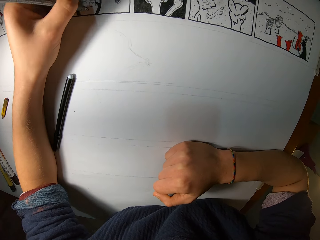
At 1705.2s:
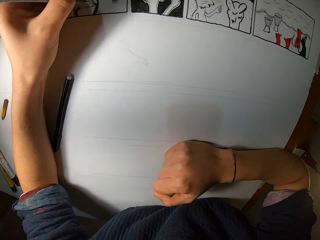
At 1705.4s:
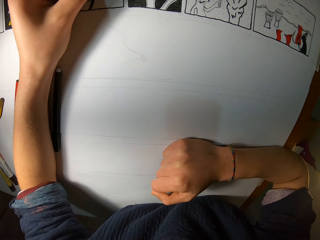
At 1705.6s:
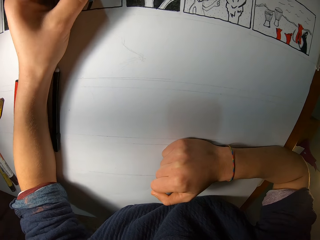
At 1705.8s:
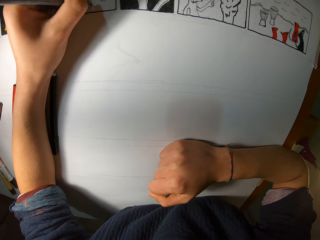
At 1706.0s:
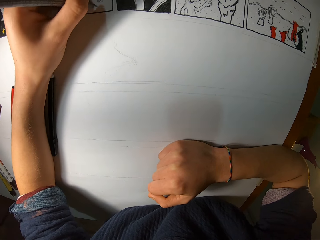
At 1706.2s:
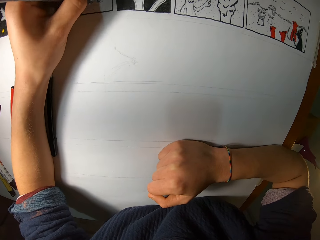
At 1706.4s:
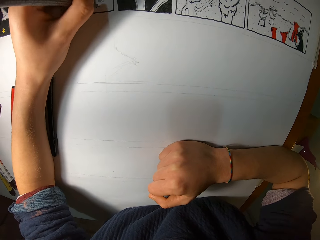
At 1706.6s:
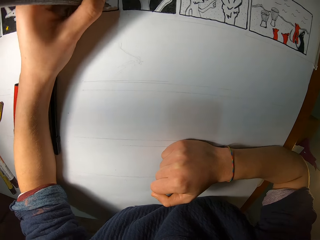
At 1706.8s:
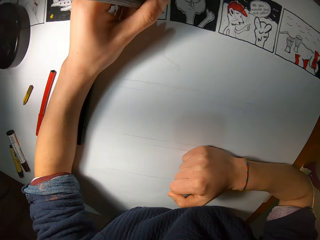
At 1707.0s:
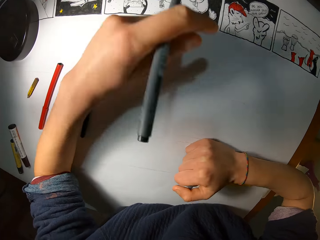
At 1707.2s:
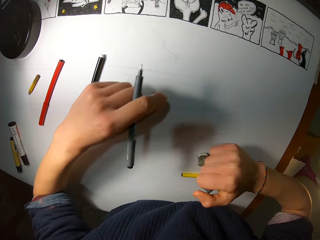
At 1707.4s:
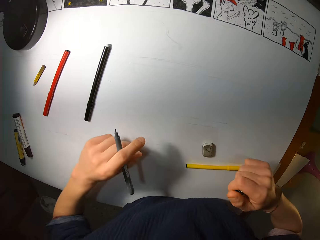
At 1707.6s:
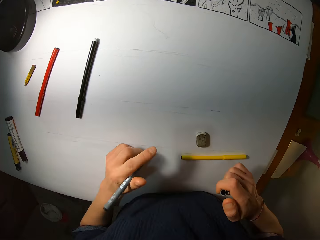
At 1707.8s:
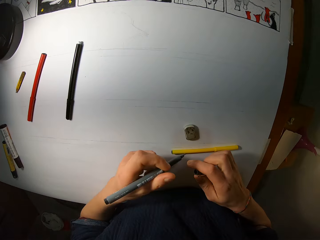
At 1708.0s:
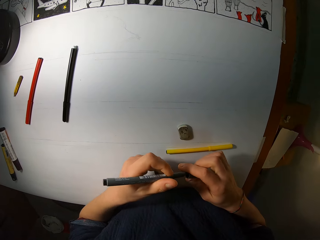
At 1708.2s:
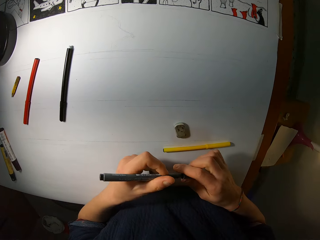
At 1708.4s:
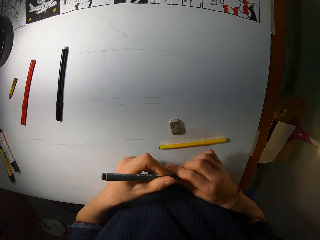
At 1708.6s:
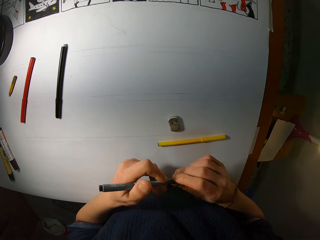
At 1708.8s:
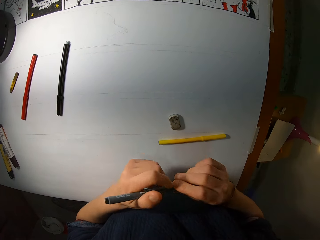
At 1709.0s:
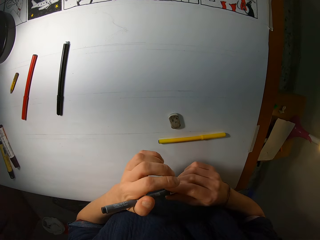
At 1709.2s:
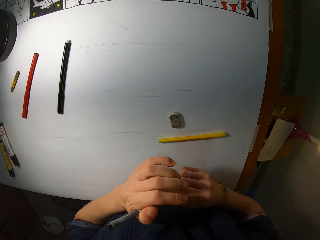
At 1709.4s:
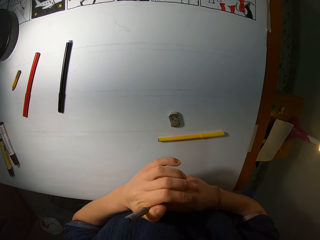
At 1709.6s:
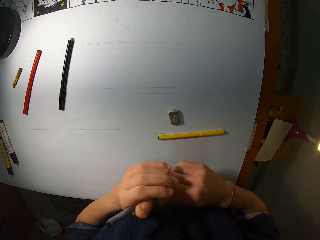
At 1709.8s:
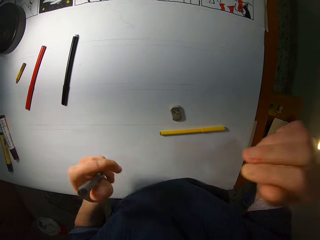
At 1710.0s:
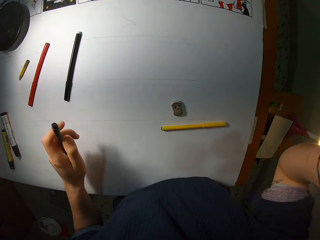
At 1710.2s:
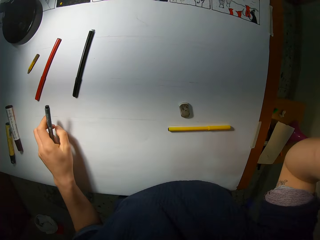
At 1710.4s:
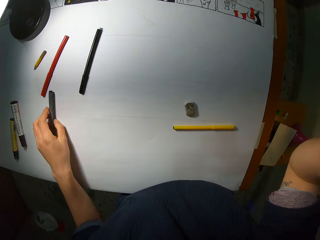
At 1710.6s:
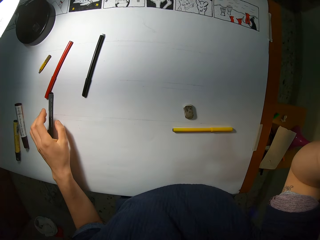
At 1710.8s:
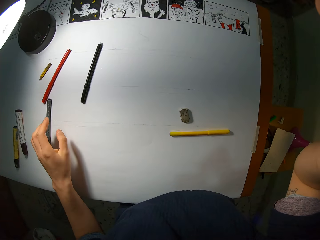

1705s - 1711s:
The camera wearer puts a lid on the color pen in her left hand with her right hand. She drops the pen on the sheet of paper with her left hand.
